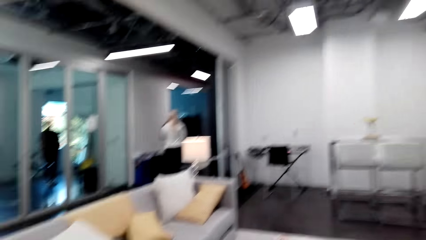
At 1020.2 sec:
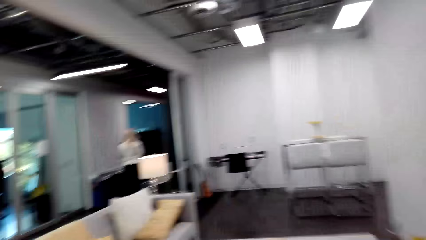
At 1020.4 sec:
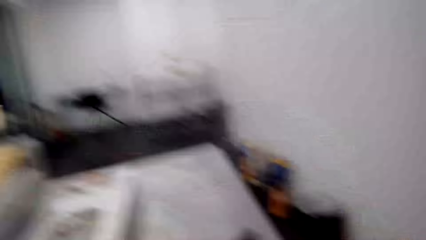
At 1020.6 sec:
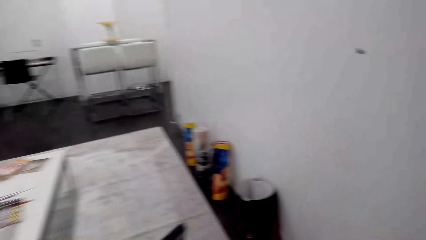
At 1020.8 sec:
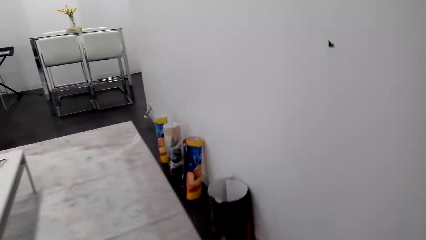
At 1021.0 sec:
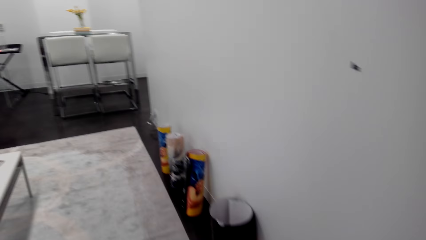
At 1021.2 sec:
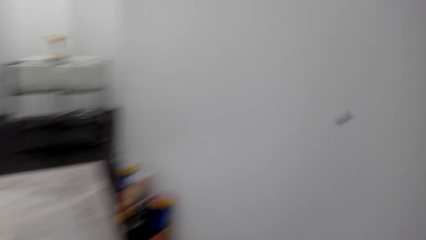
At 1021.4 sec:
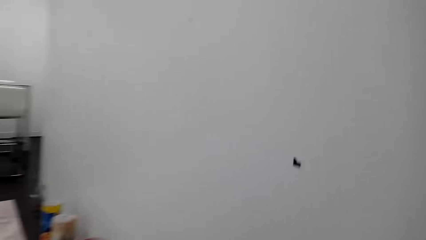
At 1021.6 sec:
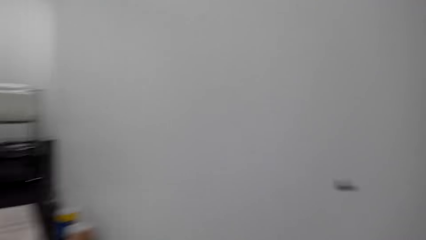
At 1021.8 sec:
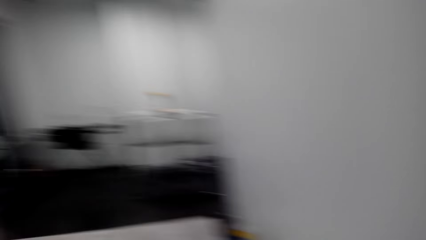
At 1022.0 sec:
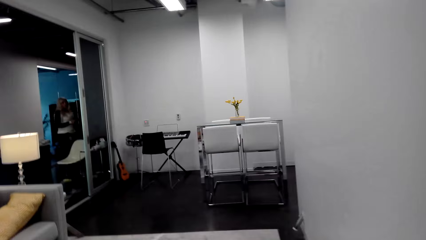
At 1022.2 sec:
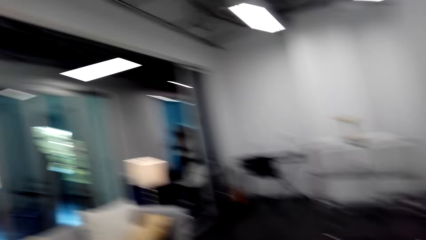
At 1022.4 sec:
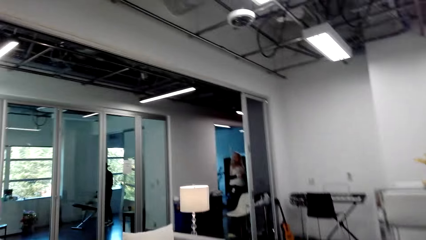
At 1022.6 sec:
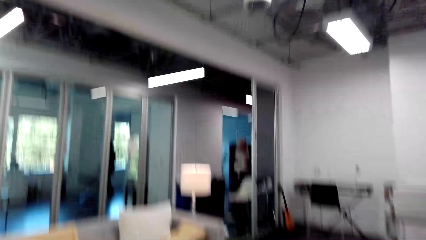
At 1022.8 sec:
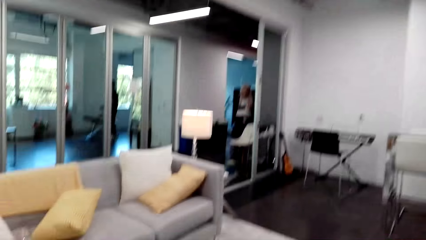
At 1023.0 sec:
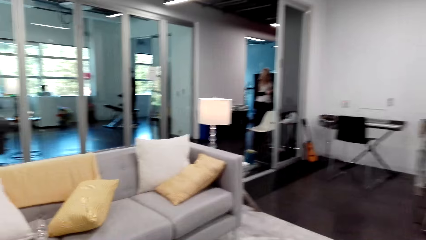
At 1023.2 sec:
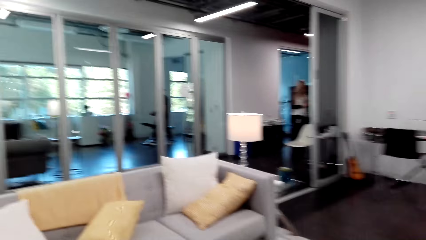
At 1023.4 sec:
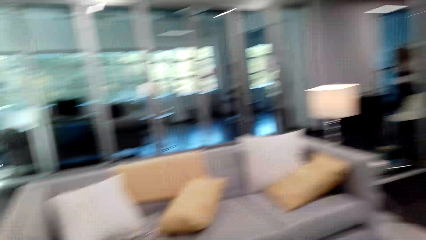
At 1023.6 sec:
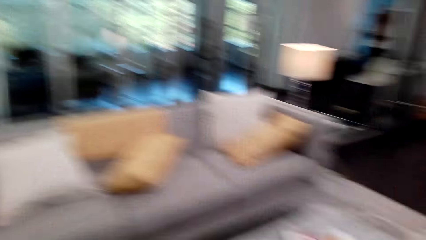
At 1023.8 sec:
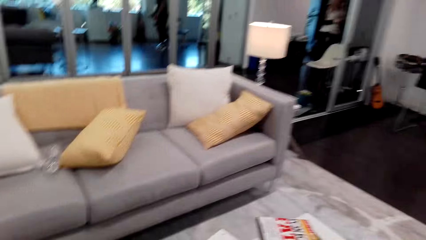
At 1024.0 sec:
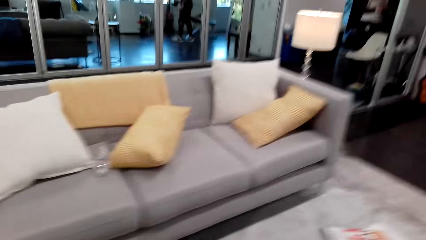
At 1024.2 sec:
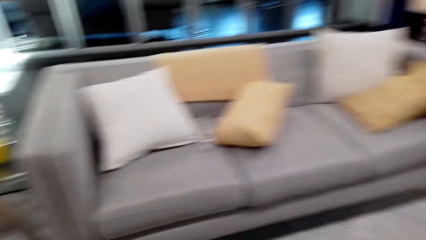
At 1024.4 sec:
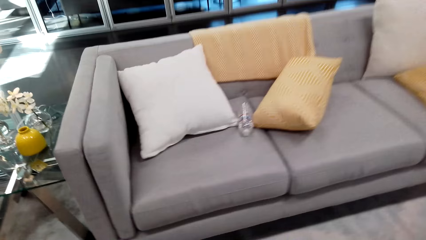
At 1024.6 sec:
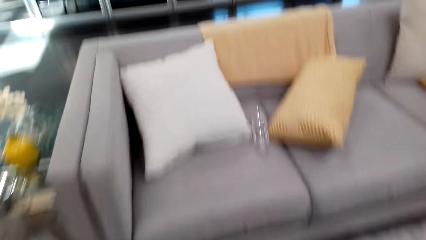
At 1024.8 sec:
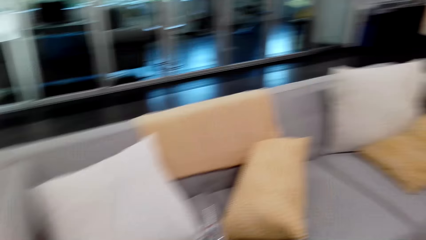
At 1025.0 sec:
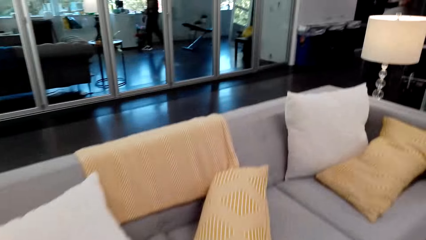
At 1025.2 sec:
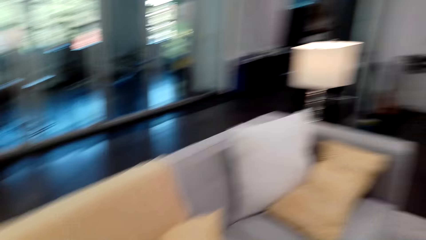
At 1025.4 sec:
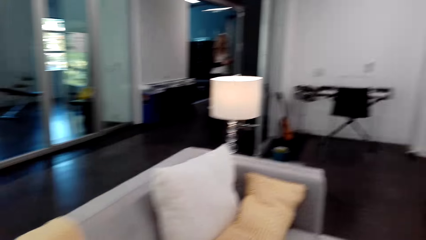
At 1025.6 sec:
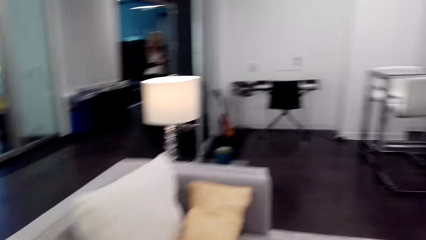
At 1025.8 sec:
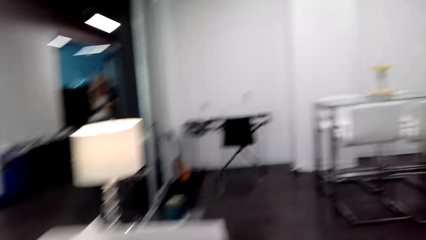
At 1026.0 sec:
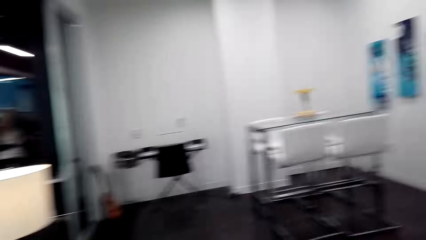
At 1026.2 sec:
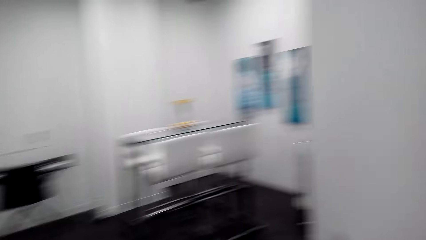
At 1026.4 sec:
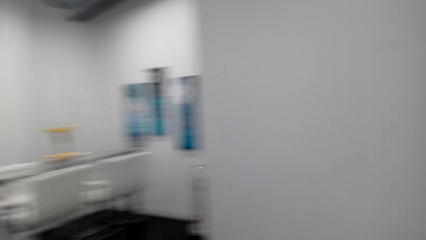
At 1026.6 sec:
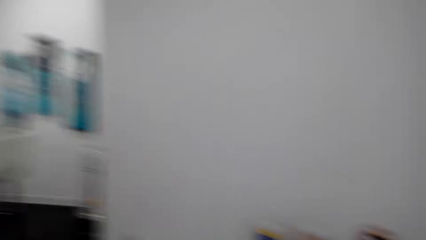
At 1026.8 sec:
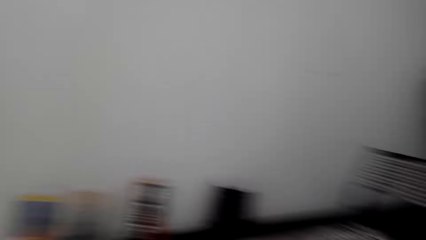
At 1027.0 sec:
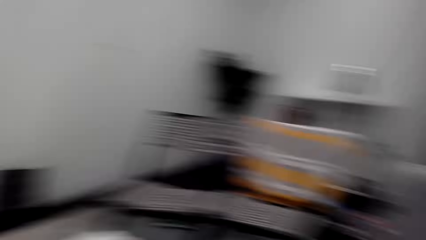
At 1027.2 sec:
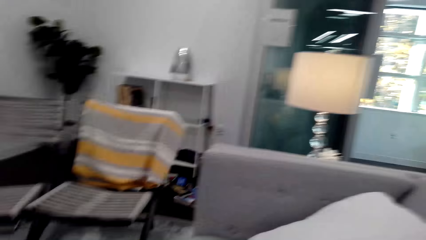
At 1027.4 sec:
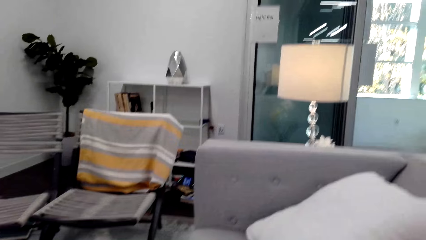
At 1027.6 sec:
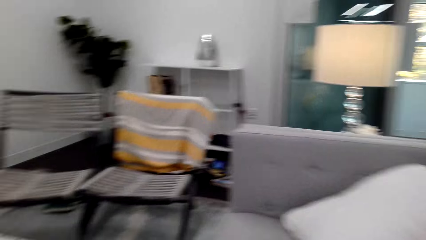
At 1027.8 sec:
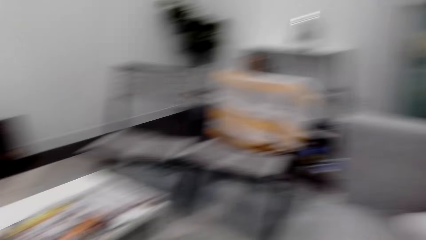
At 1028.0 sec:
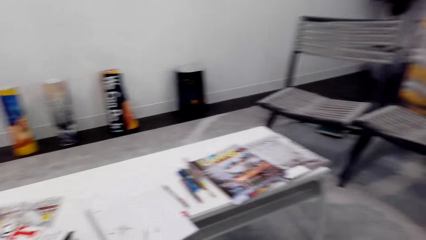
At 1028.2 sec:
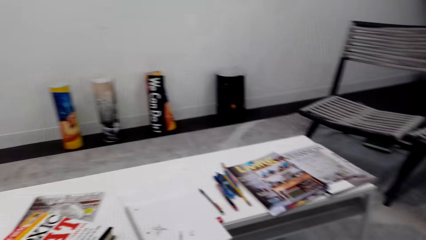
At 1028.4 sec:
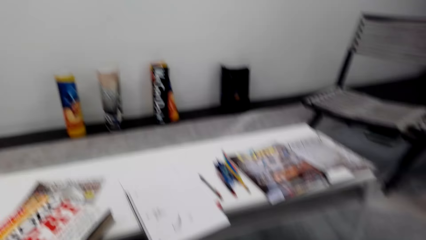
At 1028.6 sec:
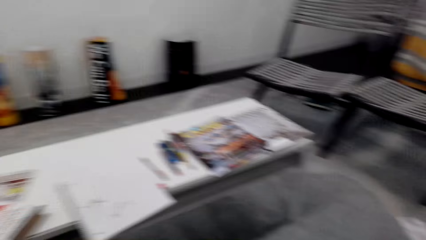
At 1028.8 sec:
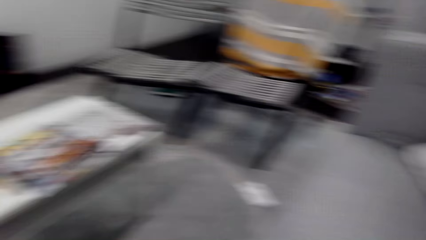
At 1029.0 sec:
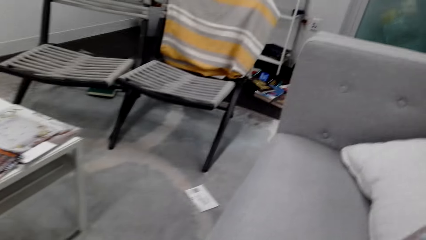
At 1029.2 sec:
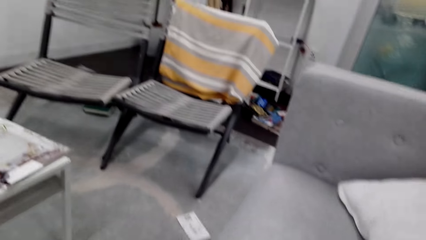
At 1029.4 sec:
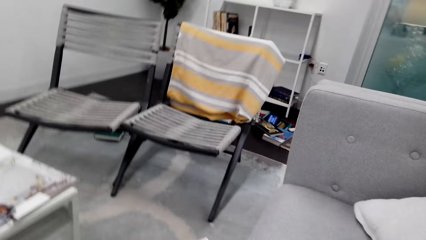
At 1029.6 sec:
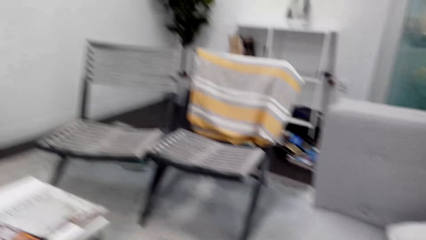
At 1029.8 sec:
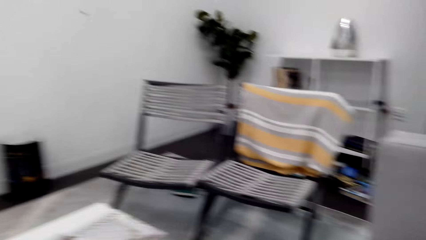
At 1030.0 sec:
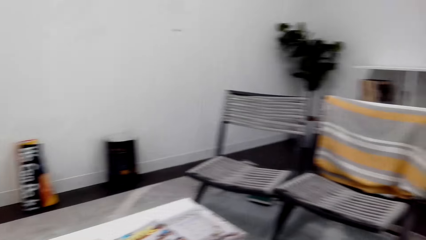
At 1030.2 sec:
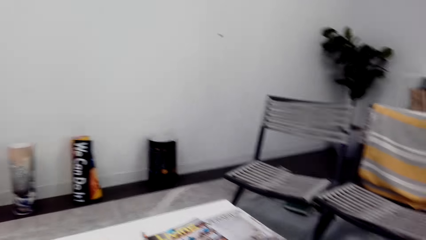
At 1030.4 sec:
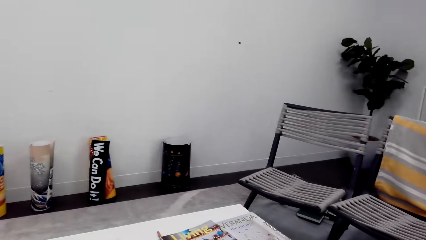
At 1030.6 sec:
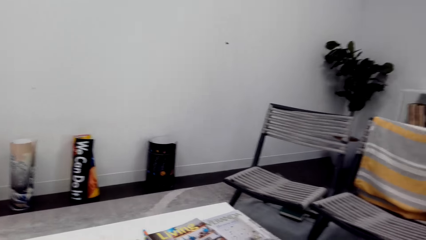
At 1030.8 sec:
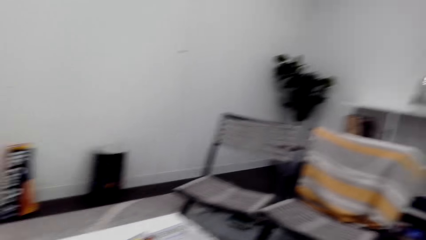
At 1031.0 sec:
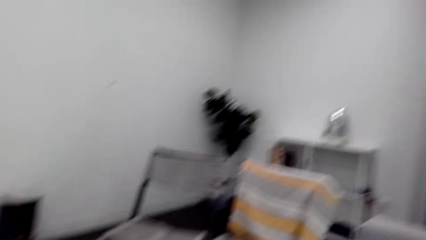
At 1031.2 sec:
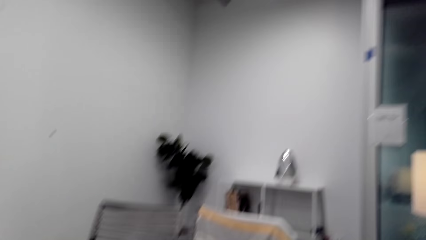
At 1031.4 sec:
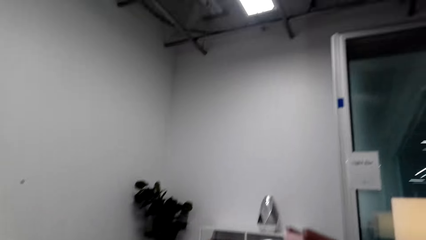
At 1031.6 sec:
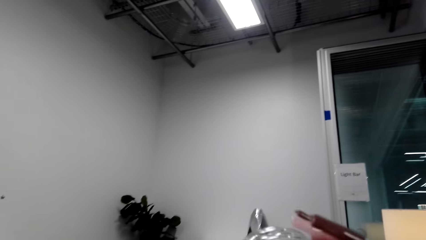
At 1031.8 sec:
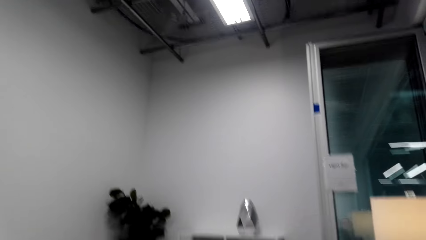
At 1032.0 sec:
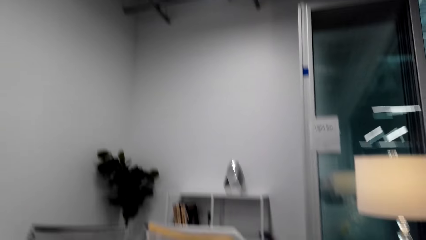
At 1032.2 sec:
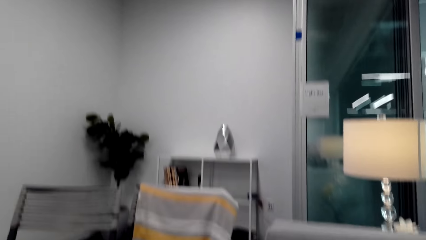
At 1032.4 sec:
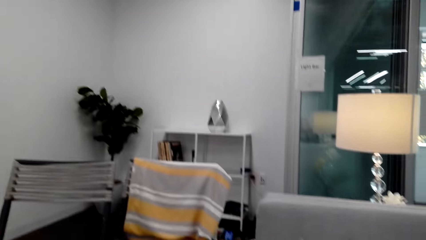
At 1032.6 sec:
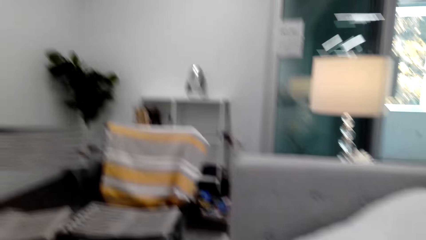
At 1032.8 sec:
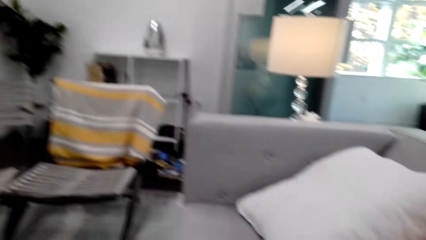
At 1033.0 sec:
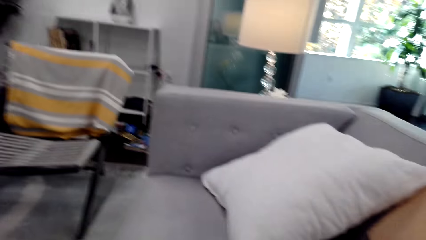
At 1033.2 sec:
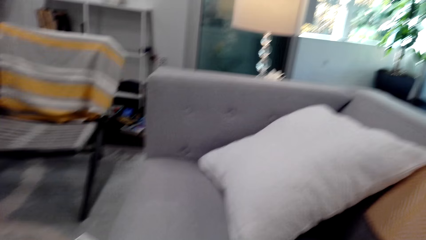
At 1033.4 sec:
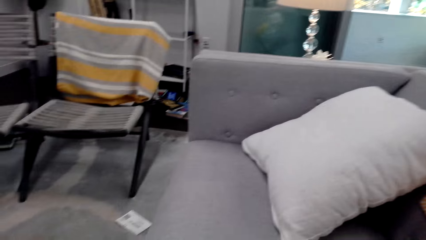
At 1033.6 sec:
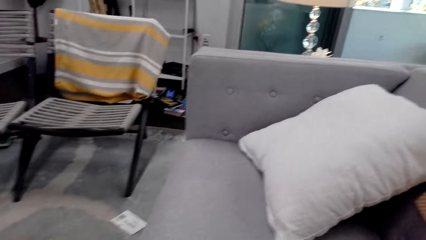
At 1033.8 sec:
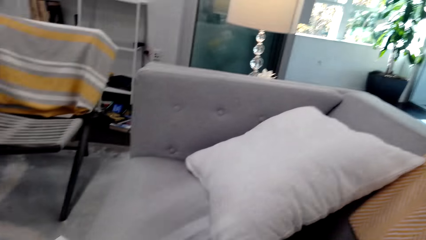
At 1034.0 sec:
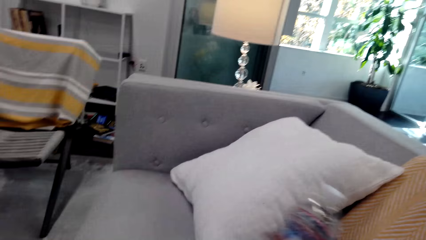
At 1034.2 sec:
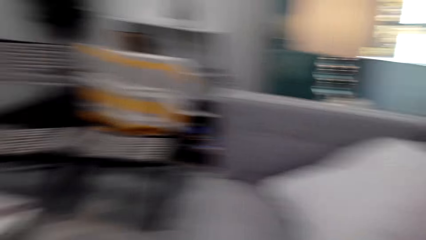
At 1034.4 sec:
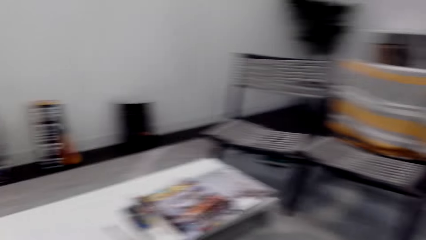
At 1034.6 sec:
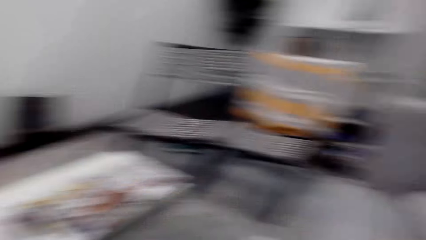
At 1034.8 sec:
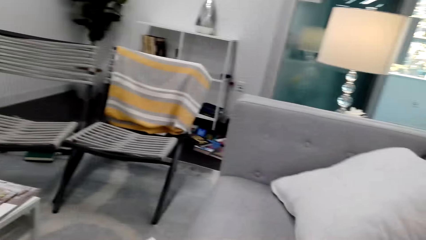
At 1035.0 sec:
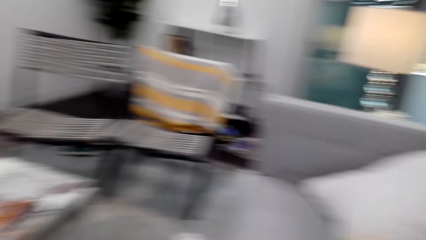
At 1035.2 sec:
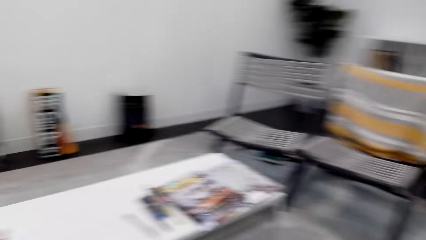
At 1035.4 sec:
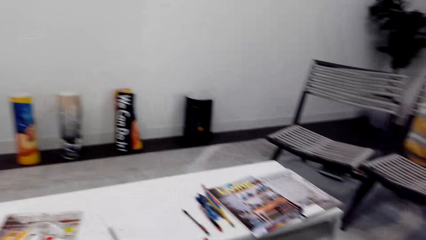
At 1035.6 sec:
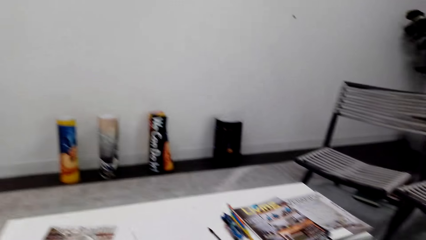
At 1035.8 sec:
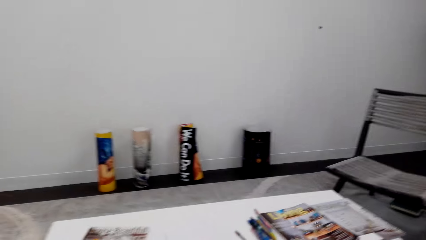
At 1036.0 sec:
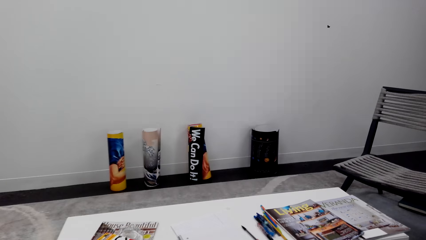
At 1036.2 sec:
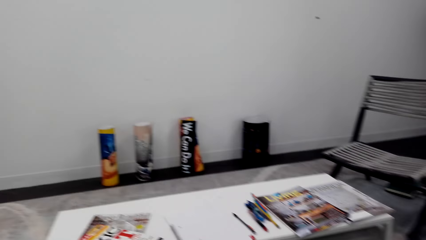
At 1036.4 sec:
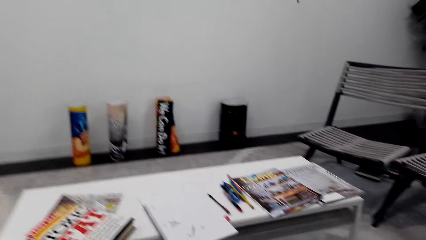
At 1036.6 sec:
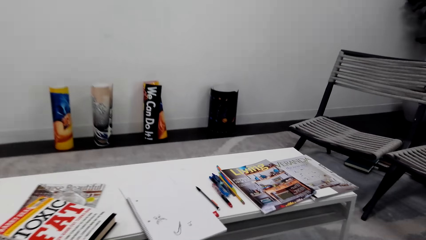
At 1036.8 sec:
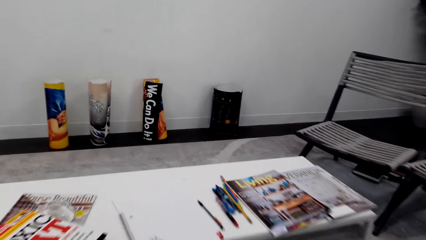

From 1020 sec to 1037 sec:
The camera wearer looks around the room. They sit on the sofa.
